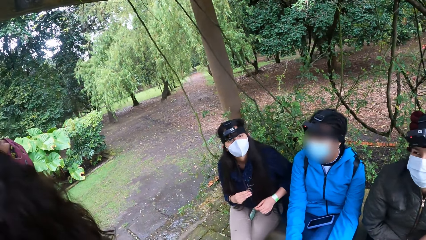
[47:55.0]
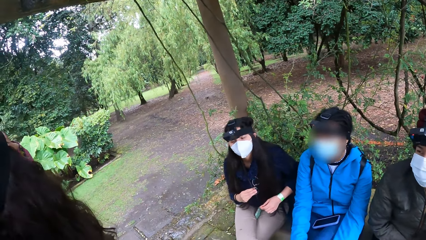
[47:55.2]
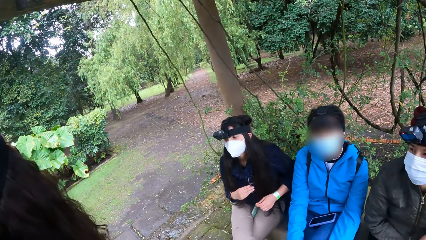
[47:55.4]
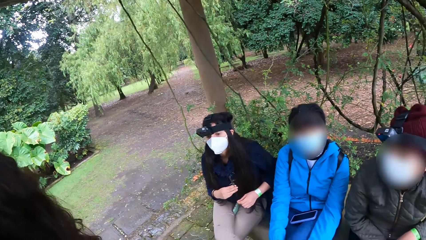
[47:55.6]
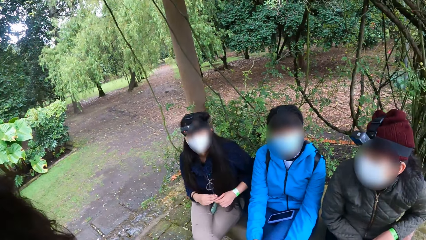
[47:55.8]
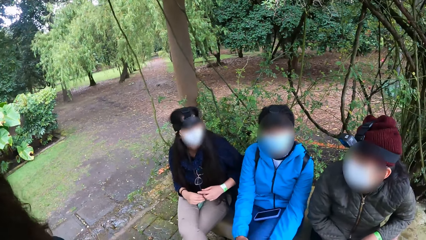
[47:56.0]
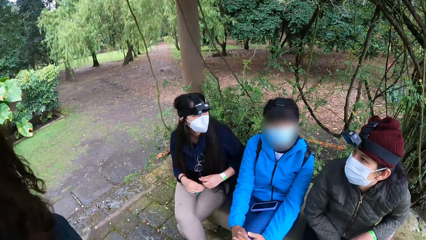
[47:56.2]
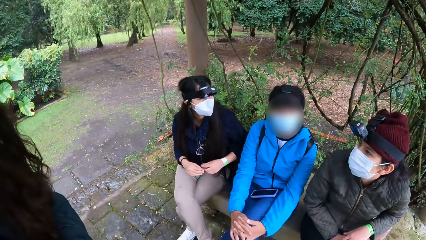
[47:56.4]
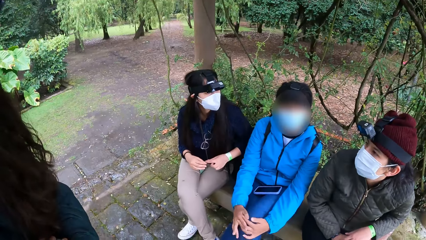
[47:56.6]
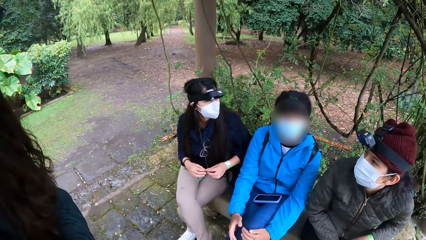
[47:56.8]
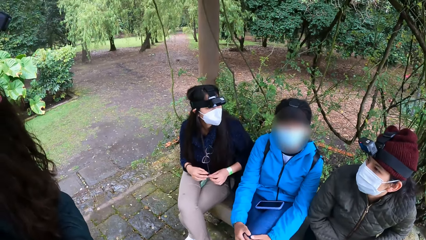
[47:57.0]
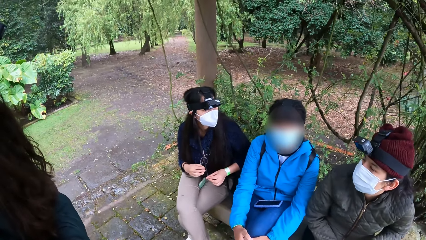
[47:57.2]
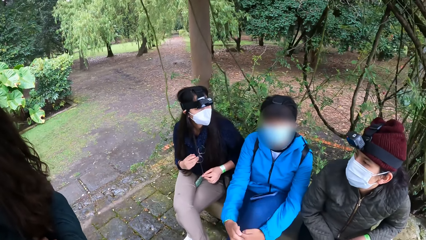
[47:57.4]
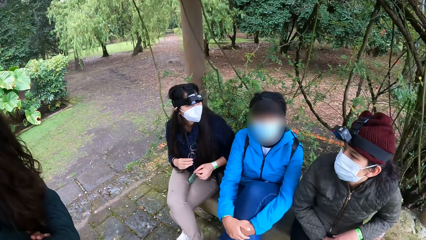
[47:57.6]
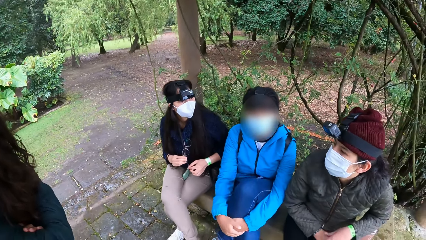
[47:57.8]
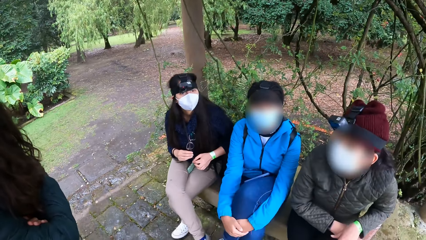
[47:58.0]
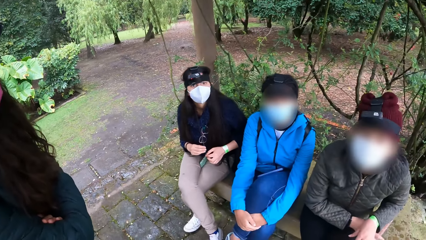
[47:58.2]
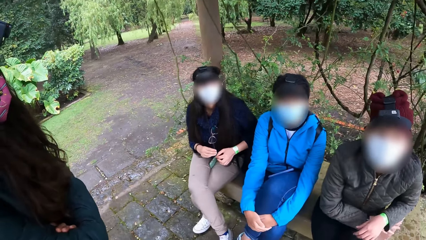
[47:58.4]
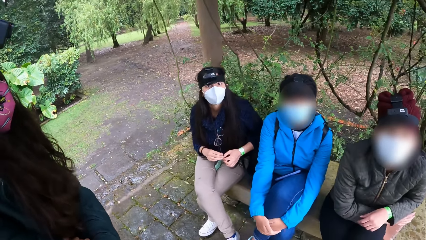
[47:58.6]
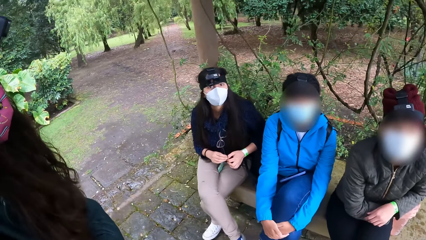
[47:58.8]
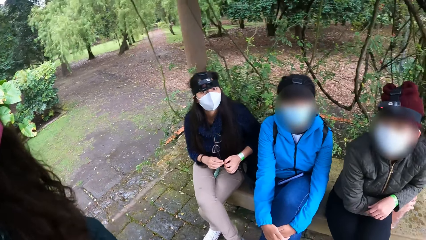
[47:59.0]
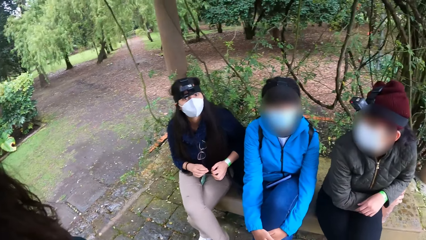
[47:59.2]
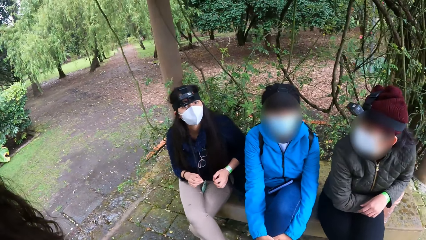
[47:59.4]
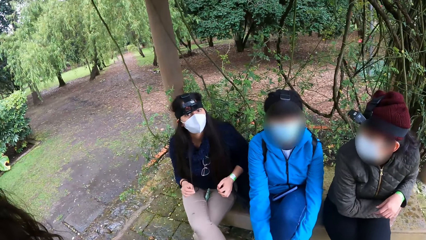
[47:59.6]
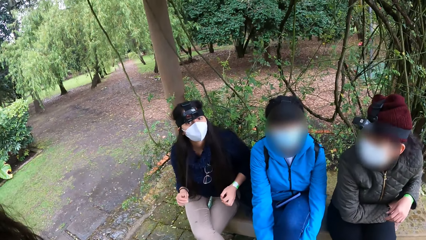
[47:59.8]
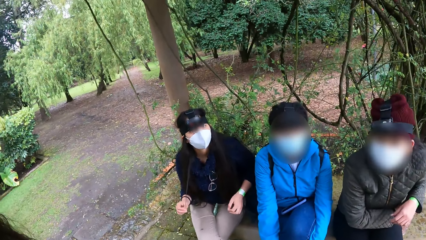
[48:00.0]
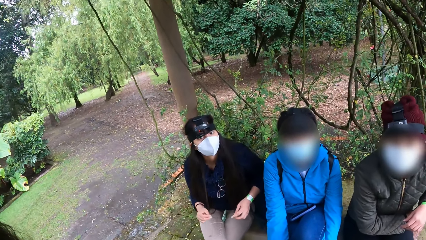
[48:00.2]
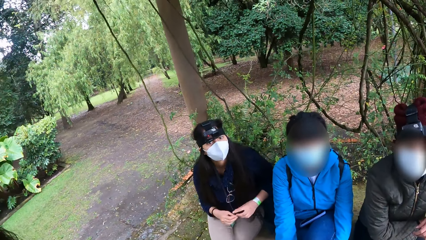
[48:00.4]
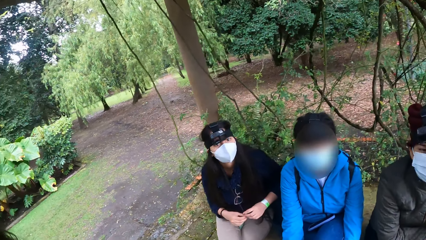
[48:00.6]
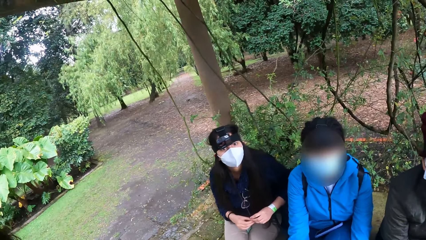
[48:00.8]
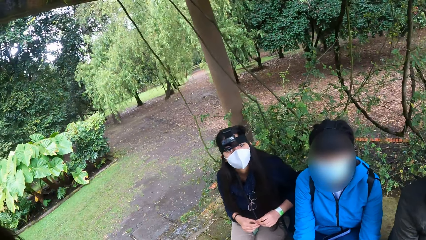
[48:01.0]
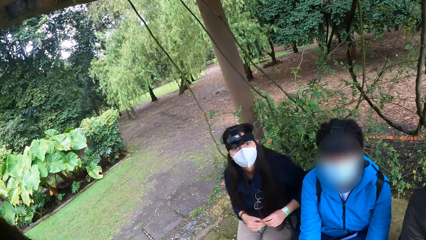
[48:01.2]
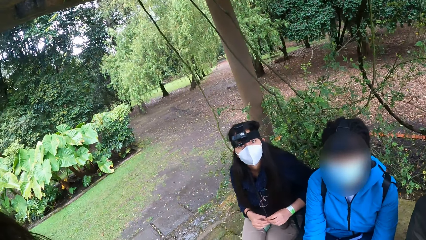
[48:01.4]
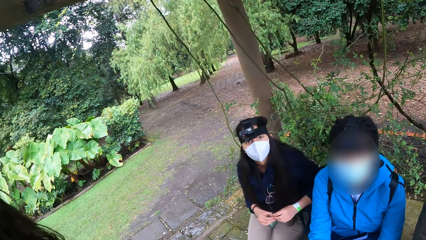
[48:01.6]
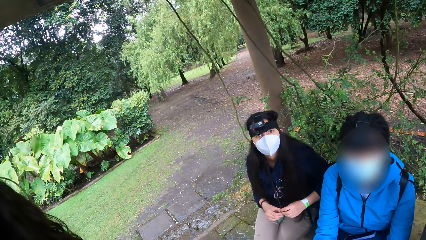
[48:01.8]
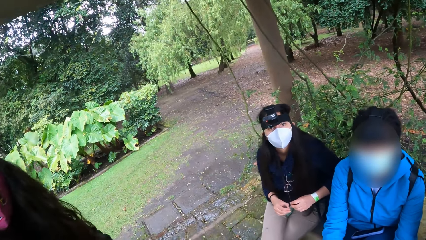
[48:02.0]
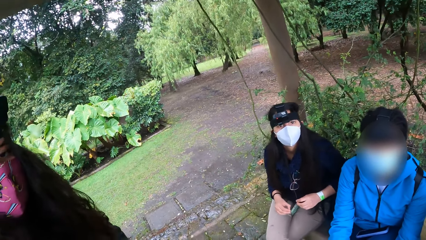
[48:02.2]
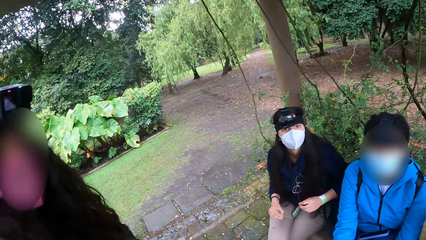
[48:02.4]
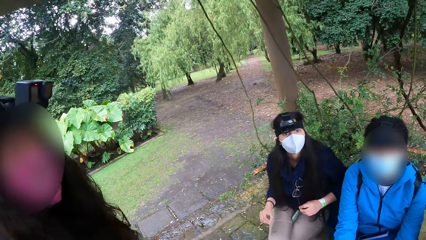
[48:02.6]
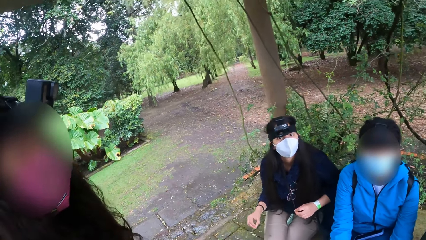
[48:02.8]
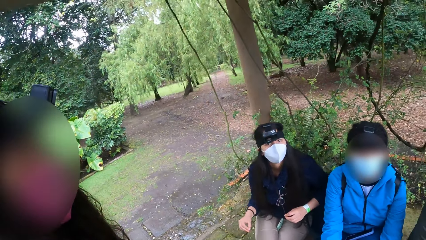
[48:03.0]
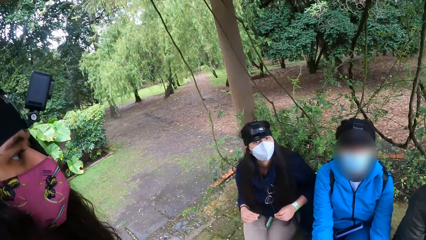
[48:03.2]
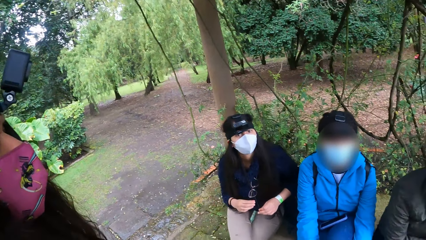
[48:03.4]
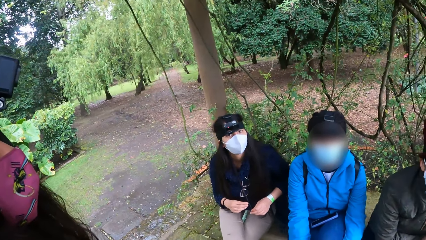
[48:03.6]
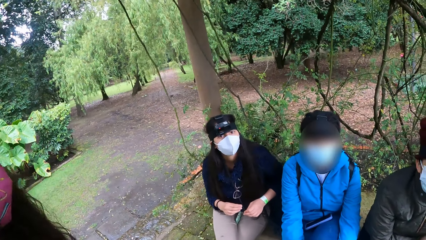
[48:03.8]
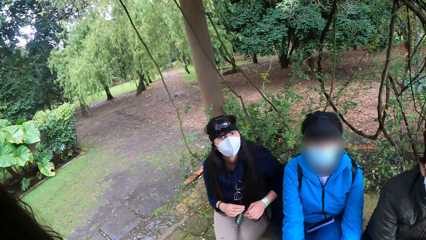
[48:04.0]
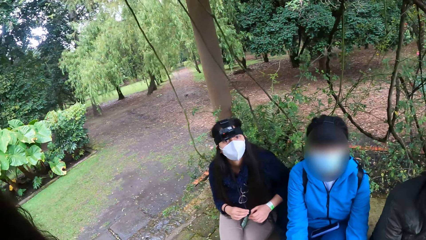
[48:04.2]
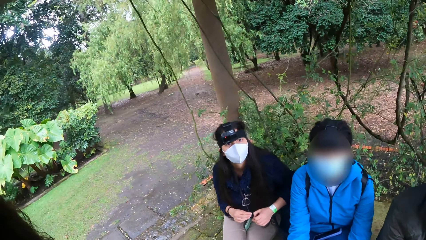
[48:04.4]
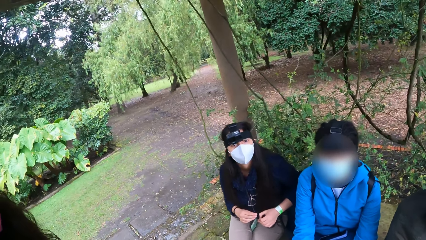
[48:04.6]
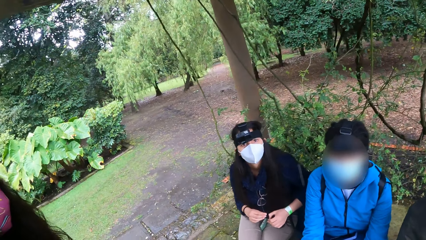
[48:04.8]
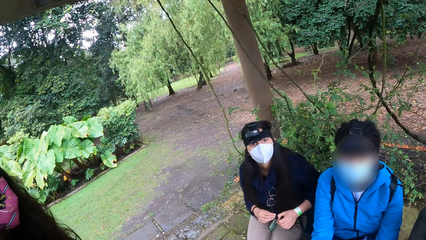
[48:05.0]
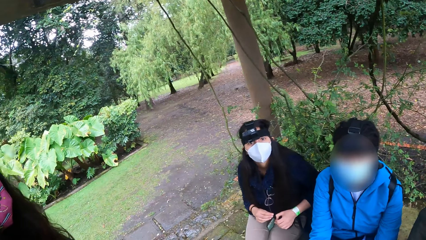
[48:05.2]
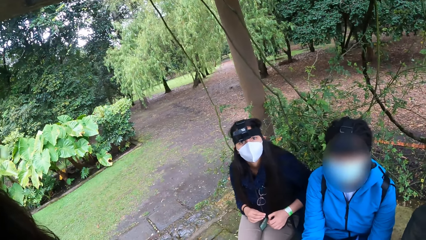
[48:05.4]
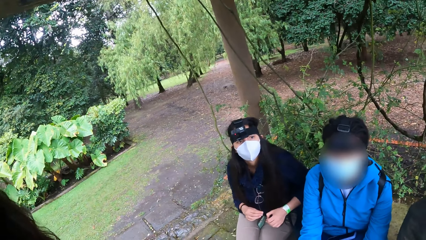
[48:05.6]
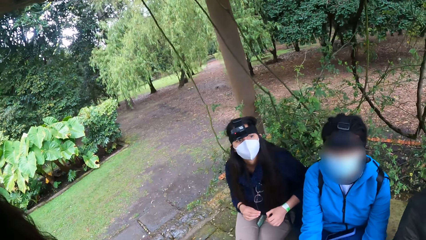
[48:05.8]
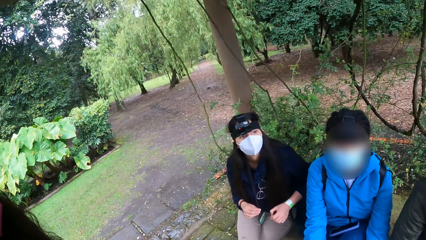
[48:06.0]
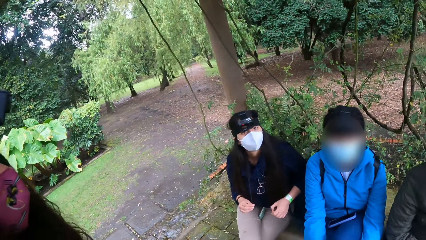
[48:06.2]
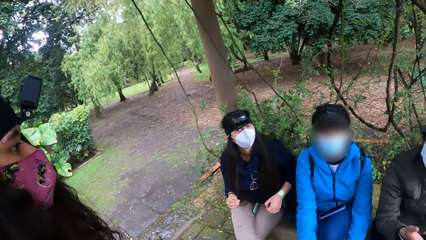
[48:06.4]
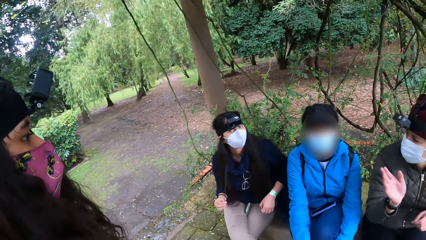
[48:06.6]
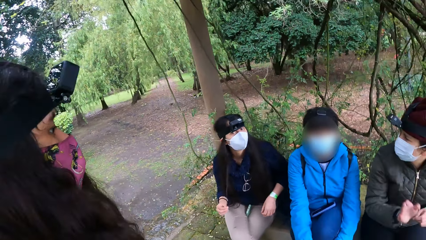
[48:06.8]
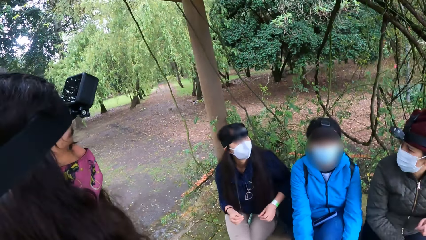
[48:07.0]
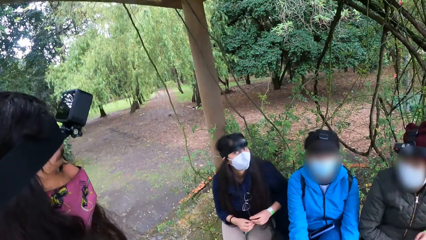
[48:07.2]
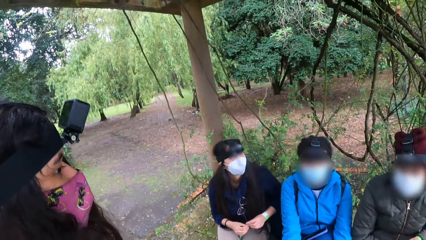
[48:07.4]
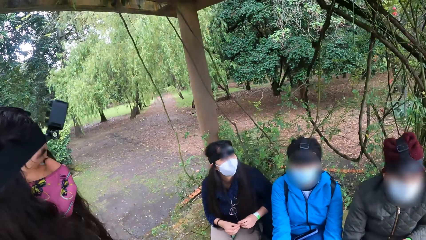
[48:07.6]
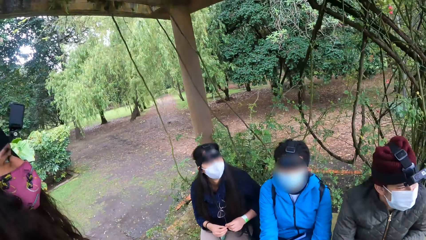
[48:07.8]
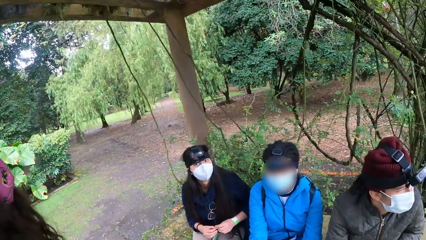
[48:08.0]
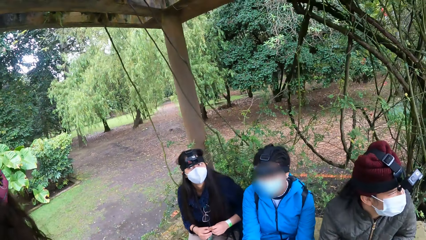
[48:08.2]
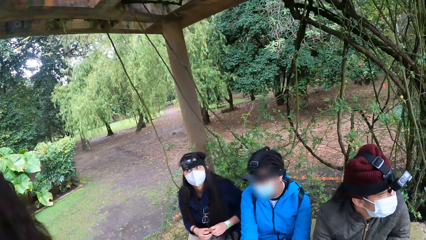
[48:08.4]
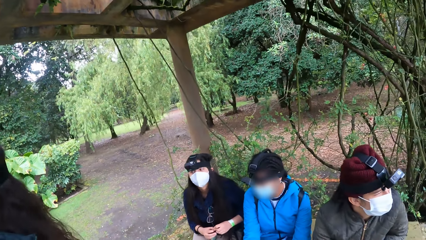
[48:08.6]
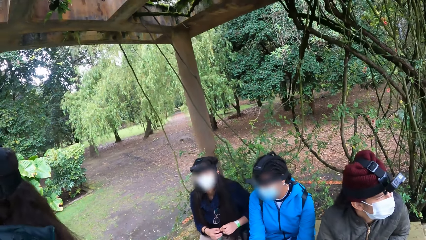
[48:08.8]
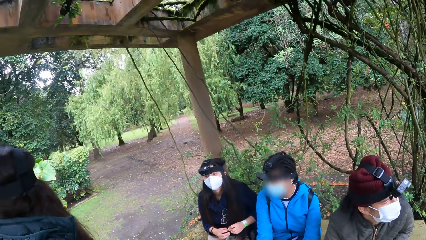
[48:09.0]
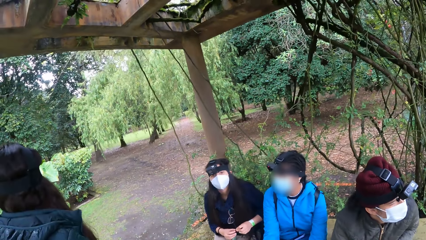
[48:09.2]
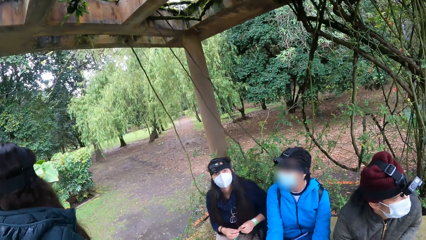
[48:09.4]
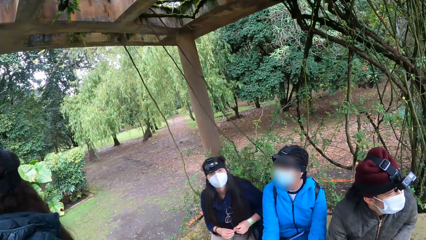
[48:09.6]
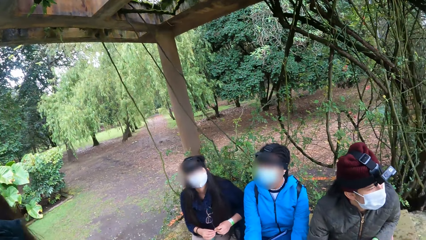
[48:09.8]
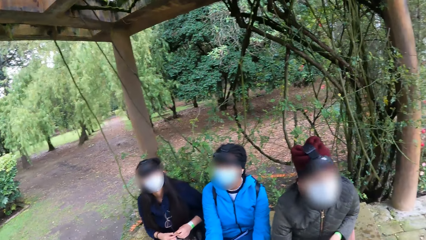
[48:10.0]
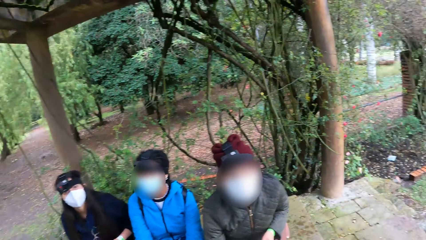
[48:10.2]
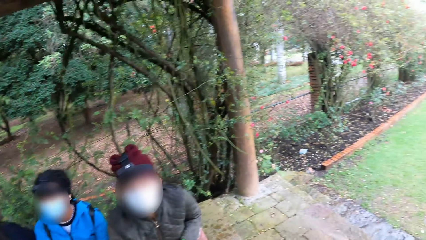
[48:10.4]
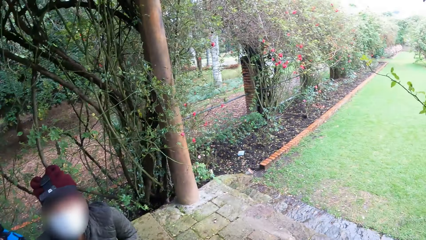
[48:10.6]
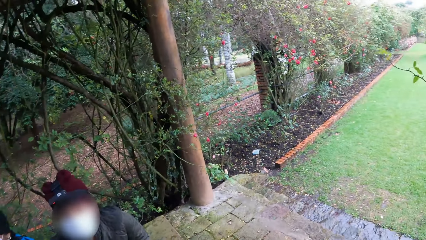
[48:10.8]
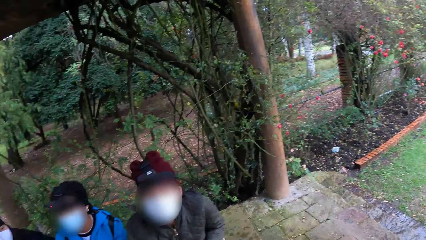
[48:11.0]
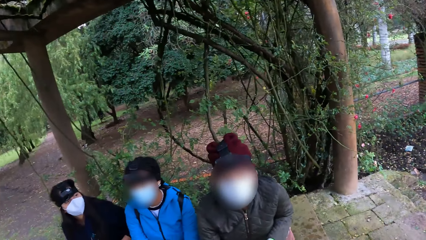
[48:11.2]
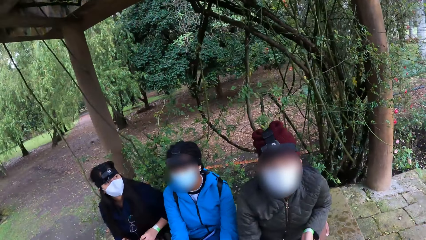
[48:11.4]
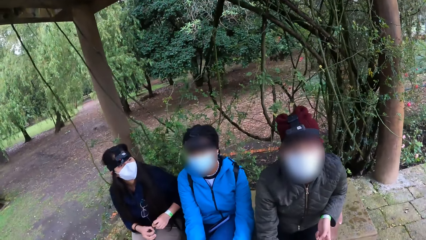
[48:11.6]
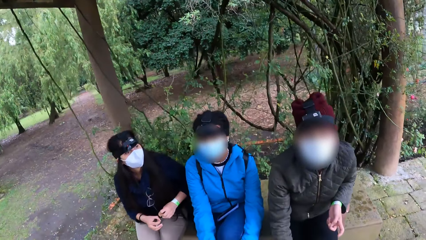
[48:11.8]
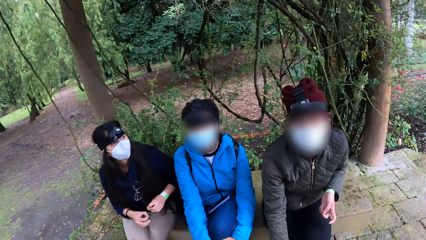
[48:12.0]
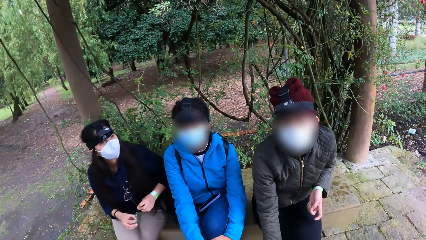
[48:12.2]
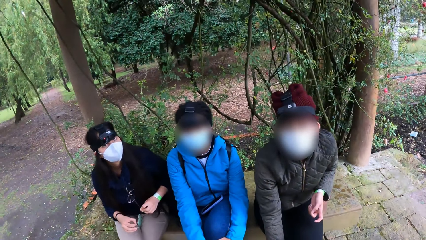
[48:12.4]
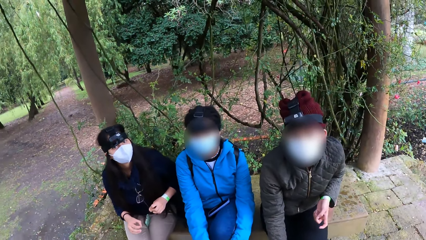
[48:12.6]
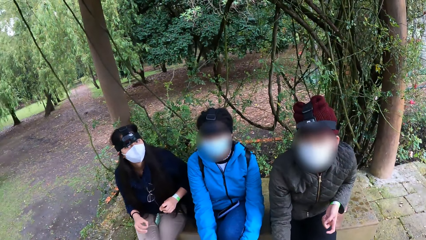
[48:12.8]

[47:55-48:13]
A woman touches a bottle on the concrete stand with her right hand.
